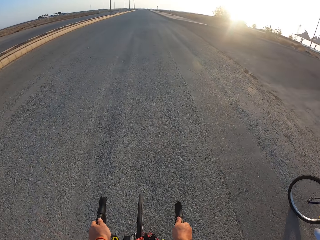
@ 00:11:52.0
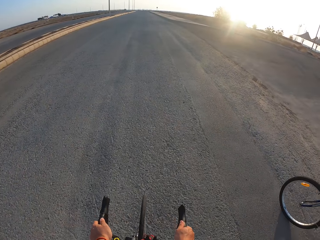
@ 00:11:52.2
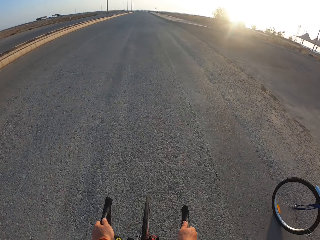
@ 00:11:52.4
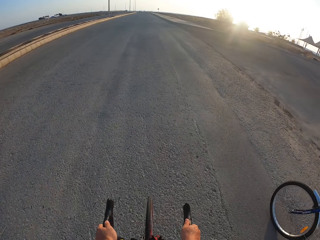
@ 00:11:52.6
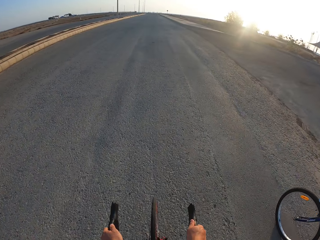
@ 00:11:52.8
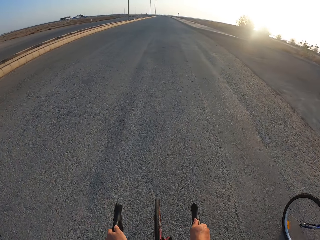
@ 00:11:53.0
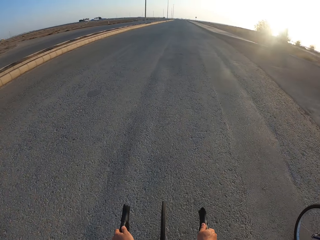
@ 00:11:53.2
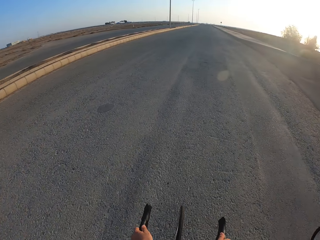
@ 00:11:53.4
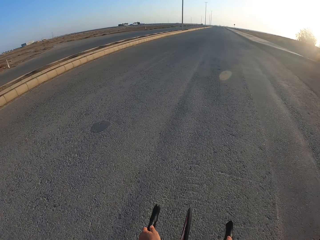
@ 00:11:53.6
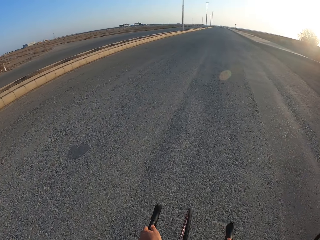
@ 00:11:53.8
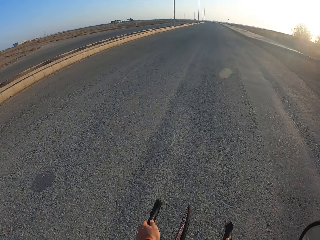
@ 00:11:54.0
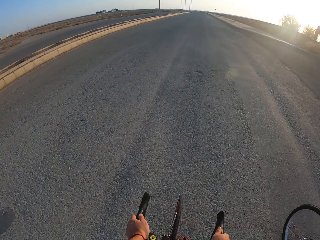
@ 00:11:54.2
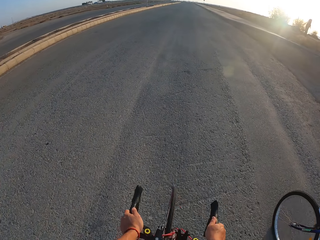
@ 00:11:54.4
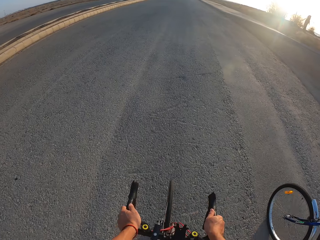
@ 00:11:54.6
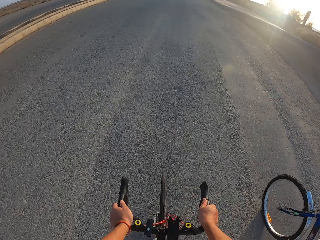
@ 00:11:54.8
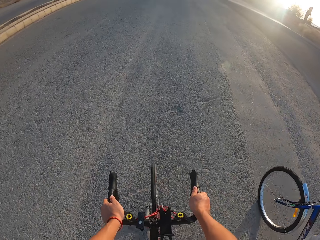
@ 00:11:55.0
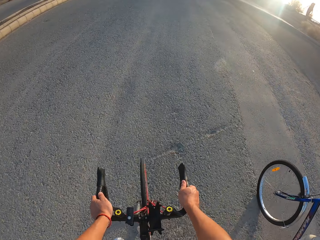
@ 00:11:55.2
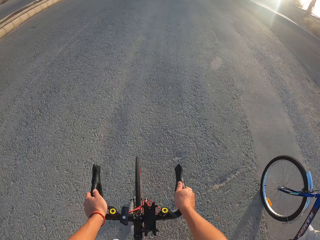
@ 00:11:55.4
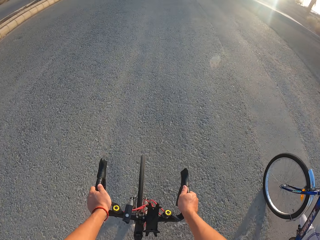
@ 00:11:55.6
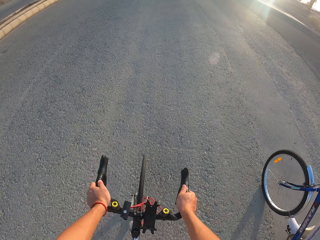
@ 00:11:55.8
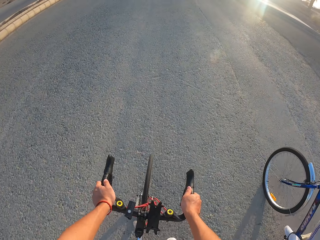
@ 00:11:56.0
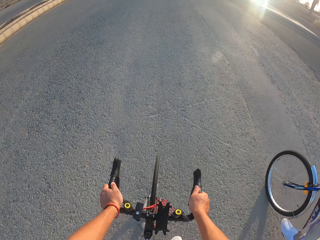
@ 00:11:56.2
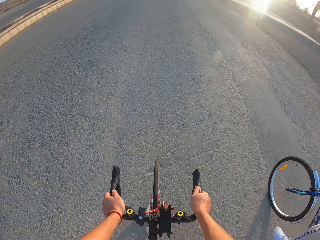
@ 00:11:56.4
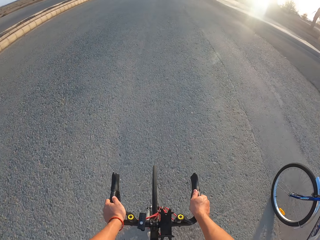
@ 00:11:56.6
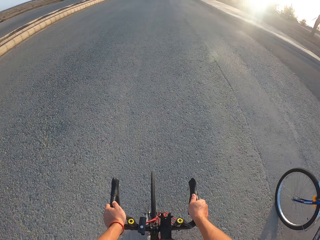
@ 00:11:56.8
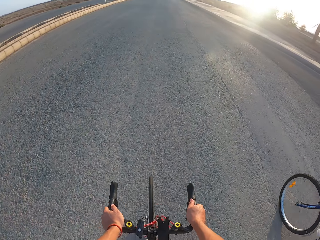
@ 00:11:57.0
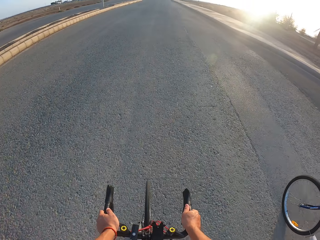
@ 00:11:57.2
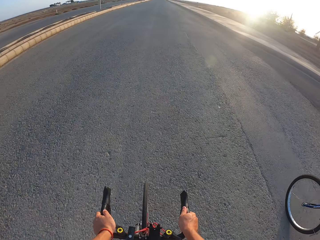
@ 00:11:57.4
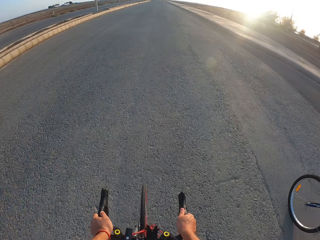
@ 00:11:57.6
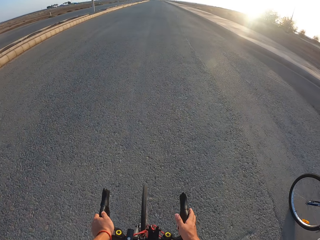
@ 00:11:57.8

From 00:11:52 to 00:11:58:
The camera wearer rides the bicycle.

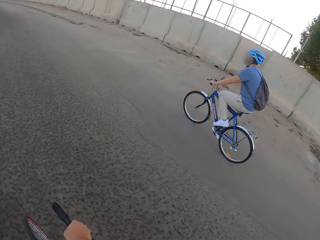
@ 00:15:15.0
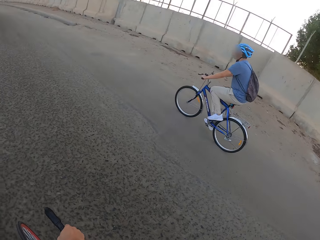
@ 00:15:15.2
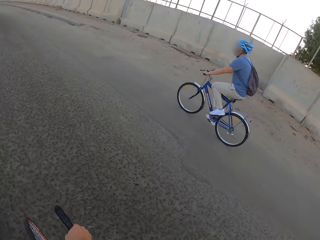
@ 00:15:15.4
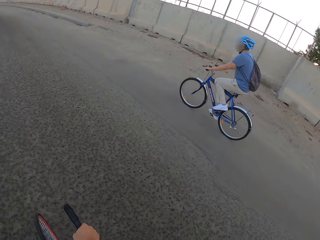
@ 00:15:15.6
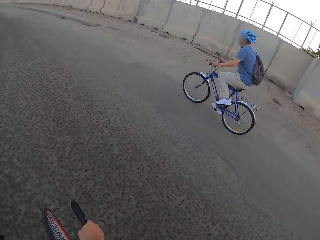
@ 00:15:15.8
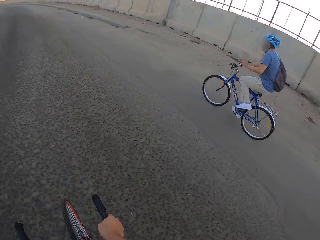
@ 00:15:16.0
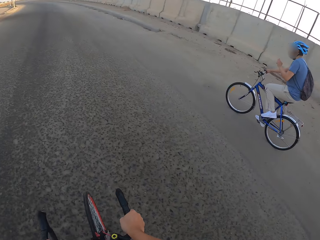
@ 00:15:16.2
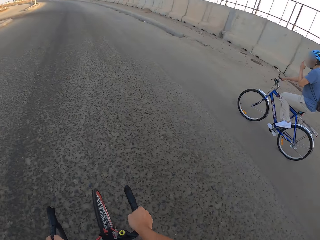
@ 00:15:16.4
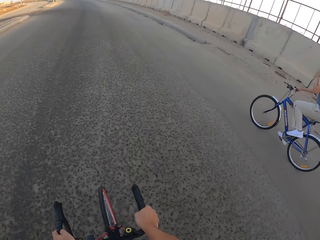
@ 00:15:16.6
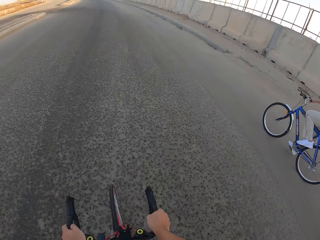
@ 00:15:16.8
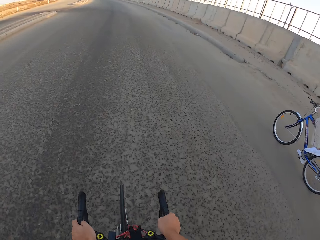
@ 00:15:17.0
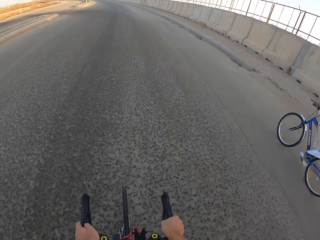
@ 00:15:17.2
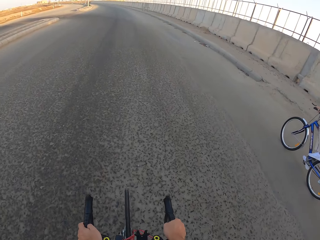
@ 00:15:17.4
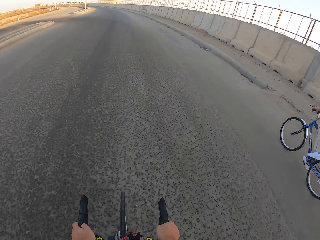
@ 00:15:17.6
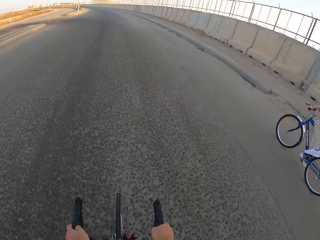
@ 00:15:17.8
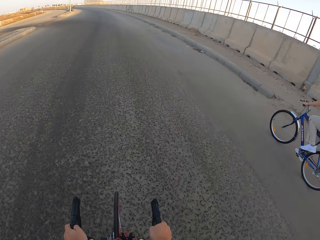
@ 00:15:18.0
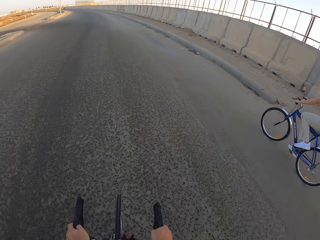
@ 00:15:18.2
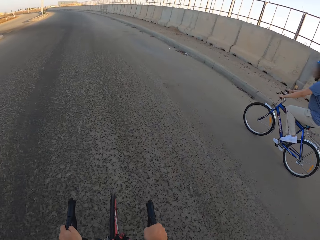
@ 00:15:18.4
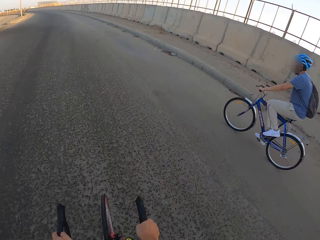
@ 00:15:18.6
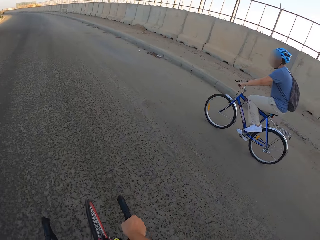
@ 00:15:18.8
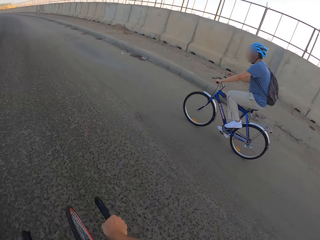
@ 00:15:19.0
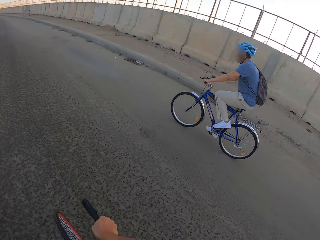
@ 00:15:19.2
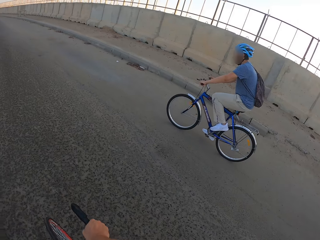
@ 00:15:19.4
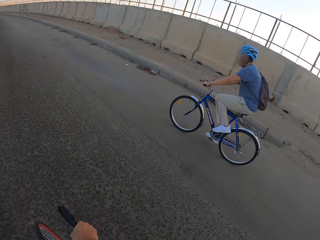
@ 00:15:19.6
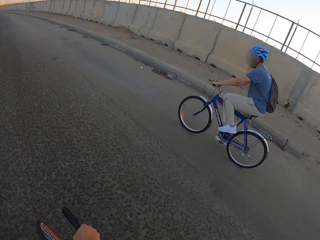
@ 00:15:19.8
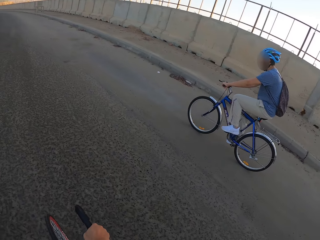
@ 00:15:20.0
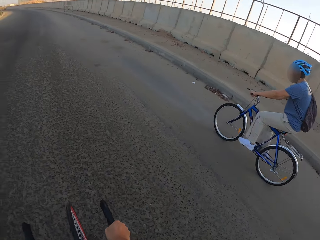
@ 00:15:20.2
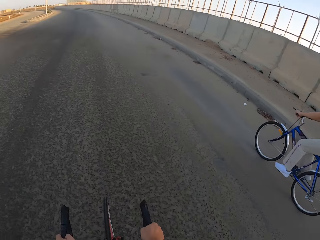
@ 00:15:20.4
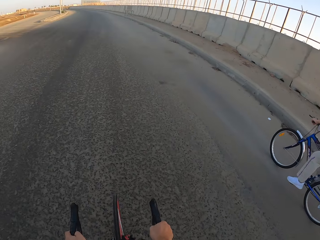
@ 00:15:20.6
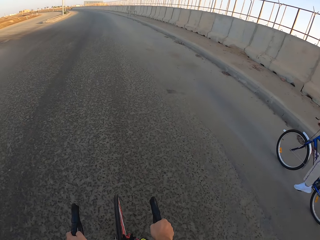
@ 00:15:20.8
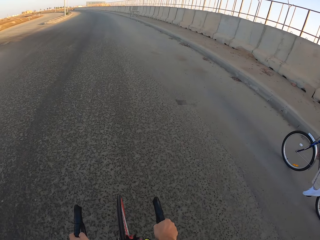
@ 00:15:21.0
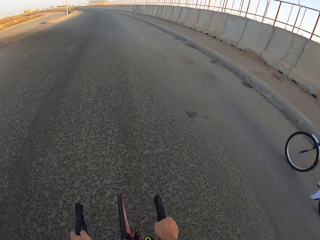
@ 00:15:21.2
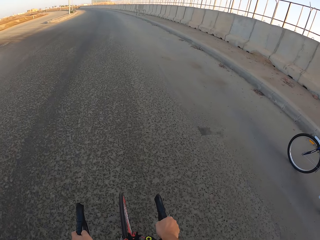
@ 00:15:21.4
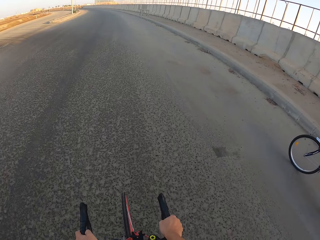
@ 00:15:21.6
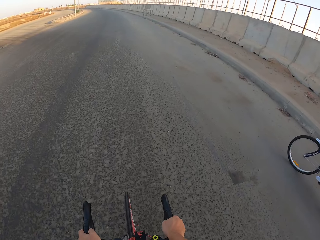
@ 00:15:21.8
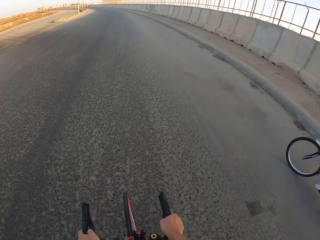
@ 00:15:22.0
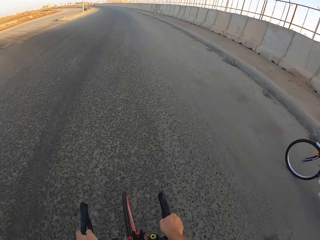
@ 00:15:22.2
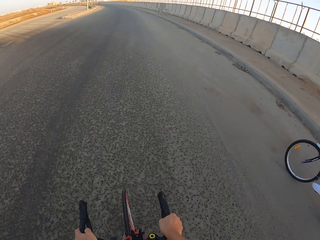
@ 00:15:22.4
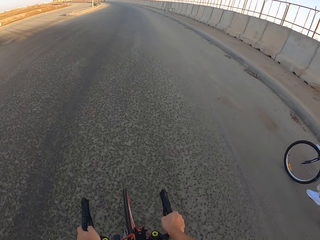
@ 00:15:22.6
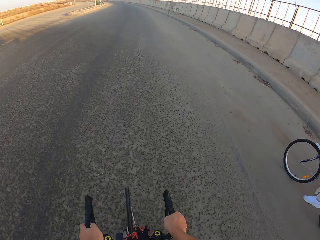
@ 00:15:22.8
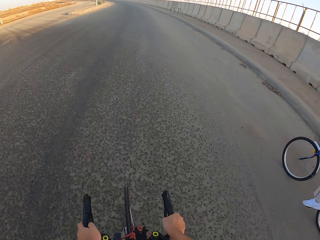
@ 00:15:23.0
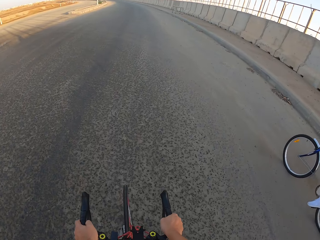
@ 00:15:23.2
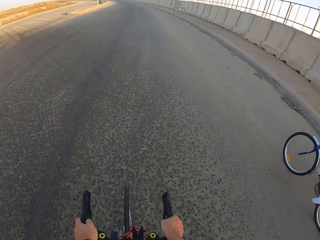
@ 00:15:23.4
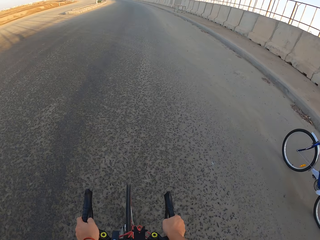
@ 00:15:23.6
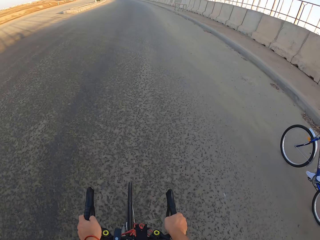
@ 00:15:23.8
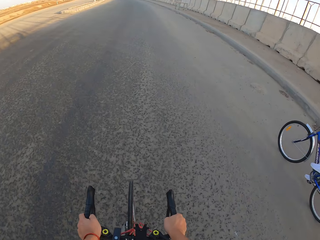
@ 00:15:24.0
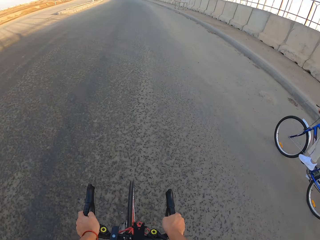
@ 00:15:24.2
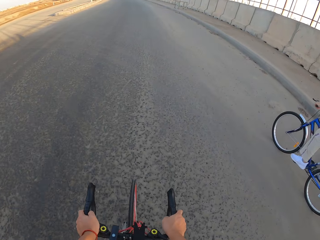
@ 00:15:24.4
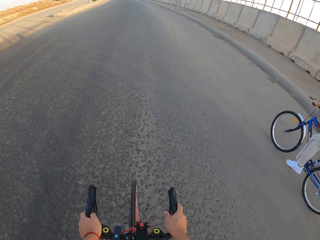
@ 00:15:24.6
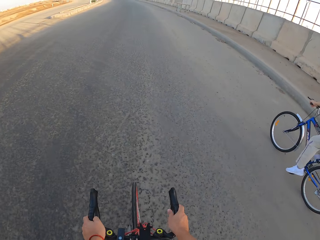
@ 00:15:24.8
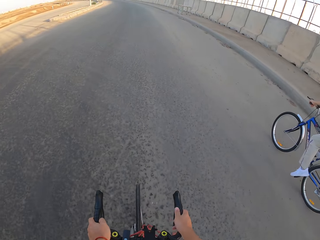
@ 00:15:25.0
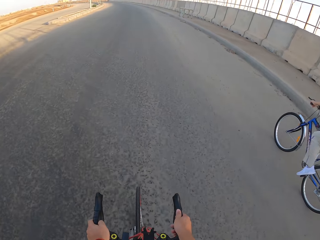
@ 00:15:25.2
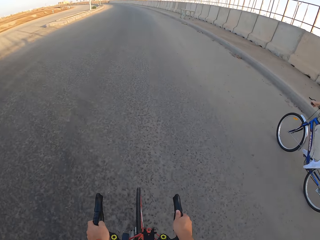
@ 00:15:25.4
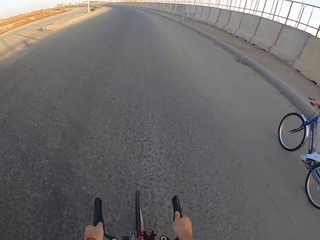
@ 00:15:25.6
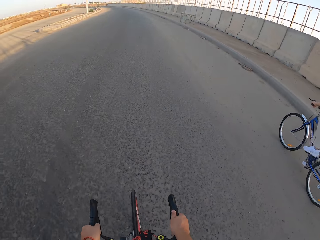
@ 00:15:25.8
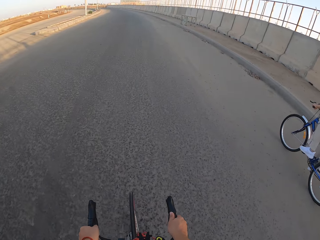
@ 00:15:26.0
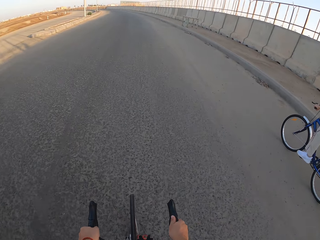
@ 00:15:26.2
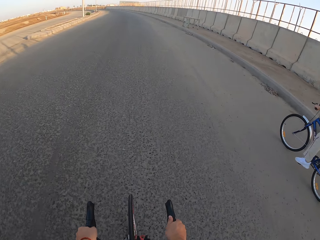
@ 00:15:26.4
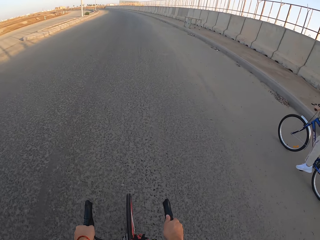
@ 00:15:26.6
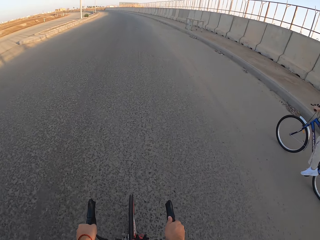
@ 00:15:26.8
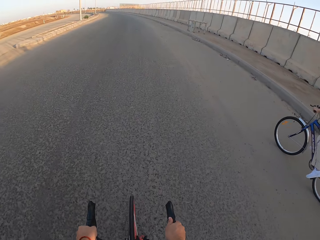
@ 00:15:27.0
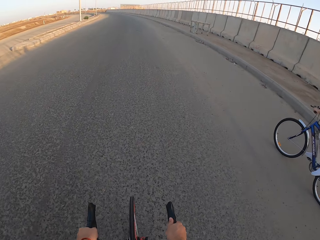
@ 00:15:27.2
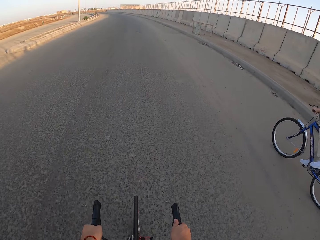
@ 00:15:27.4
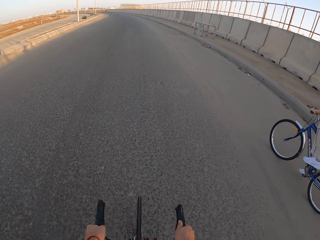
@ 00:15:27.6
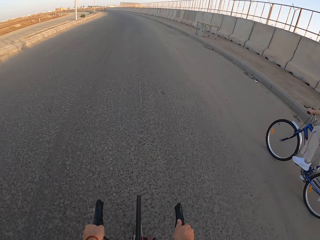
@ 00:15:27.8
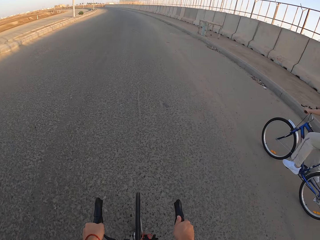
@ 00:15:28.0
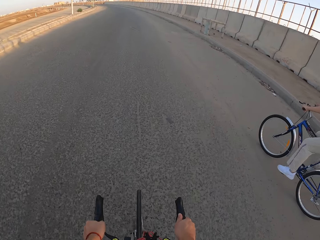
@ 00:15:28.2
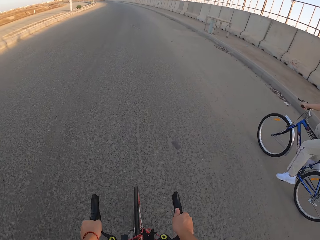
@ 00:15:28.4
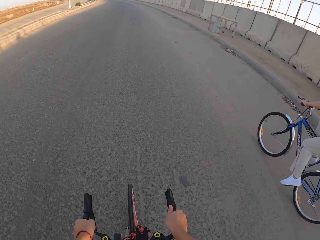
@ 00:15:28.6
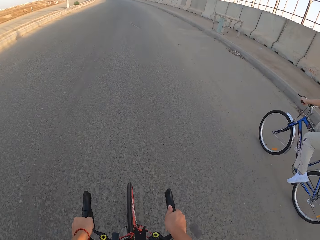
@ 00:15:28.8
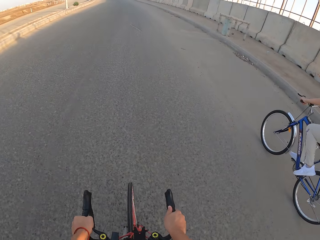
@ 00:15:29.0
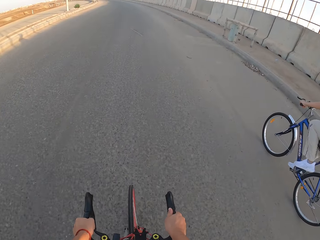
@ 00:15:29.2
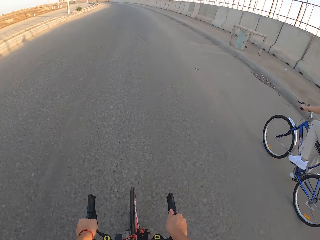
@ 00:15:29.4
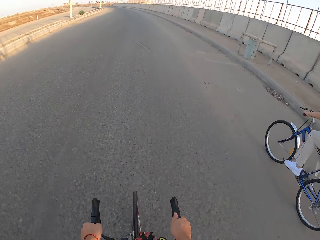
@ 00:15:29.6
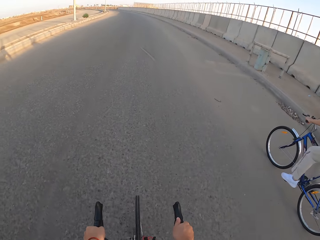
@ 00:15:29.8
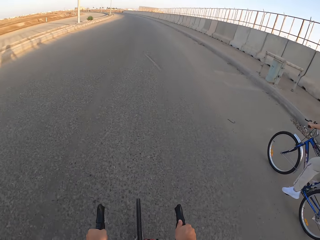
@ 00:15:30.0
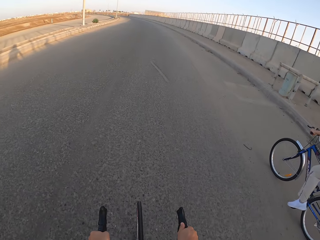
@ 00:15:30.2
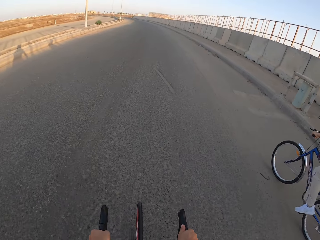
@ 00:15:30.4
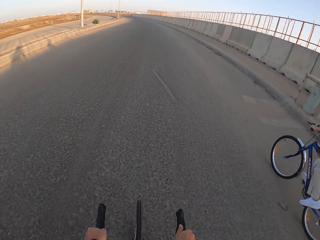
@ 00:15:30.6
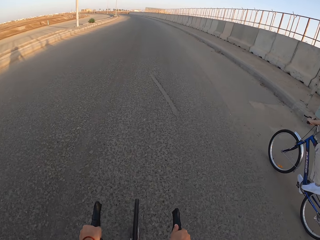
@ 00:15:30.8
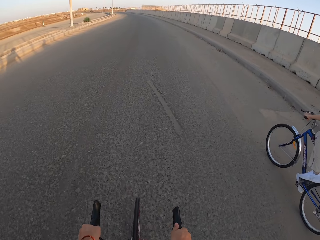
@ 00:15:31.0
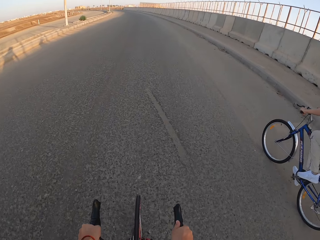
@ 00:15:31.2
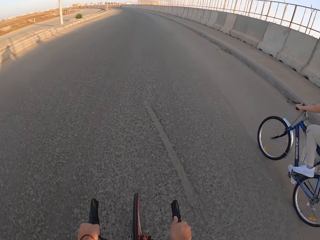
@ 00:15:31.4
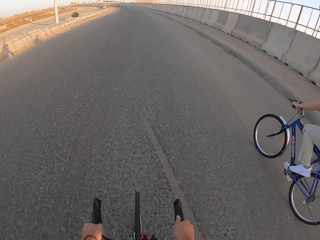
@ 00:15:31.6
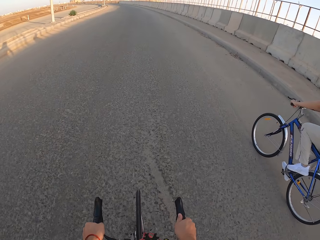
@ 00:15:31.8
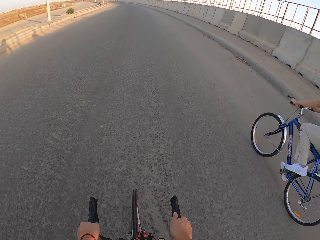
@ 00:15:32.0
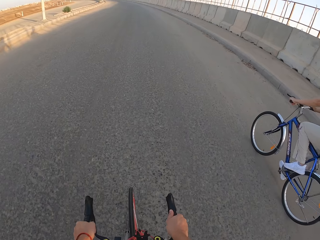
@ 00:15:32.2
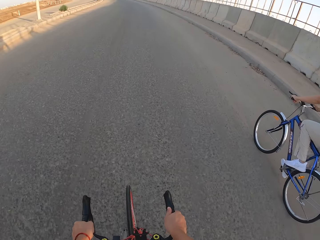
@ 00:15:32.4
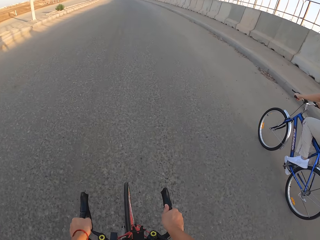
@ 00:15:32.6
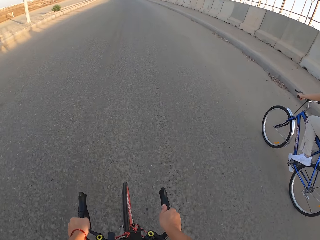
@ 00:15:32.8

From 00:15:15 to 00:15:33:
The camera wearer looks at a man. They cycle along the road. They look at the man. They cycle along the road. The man rides the bicycle.
